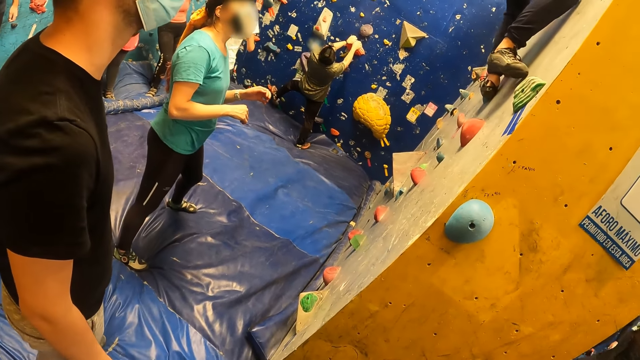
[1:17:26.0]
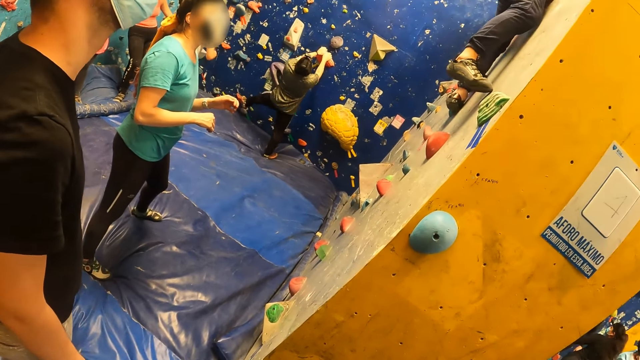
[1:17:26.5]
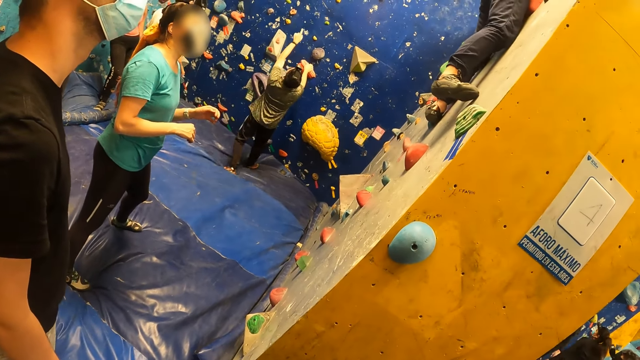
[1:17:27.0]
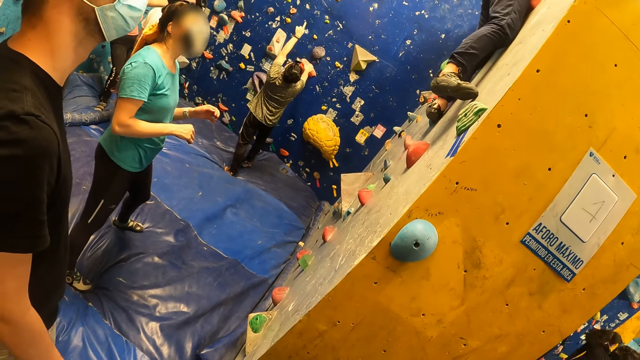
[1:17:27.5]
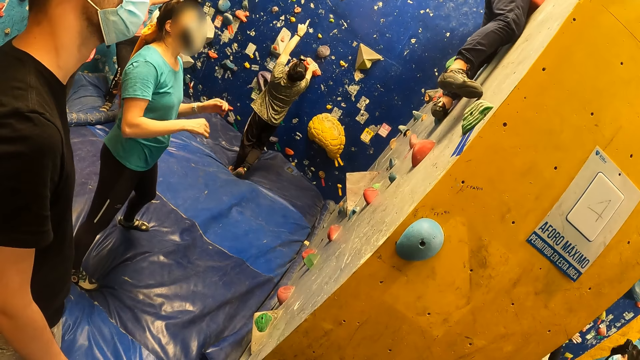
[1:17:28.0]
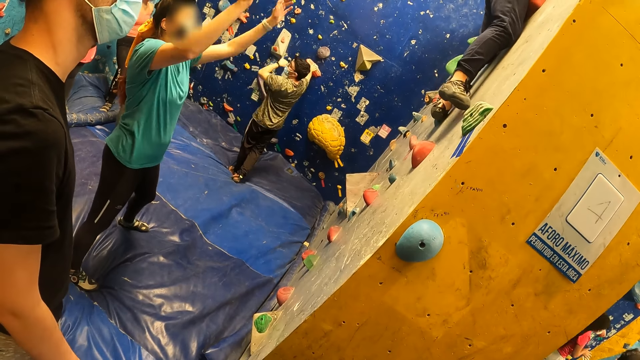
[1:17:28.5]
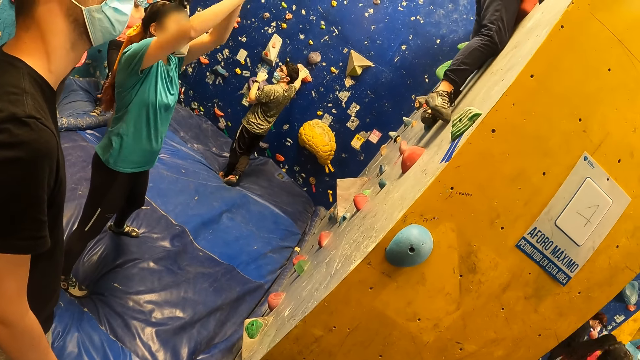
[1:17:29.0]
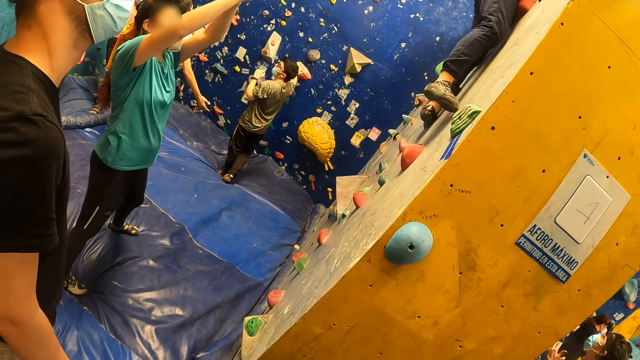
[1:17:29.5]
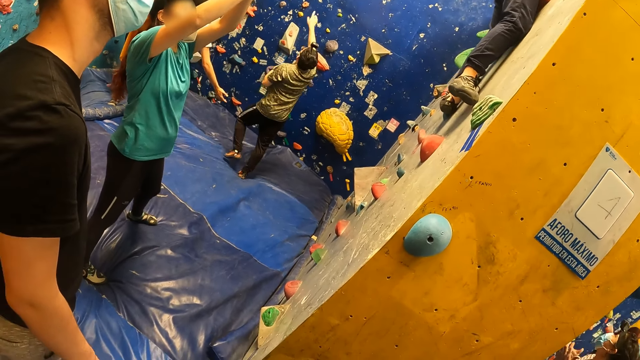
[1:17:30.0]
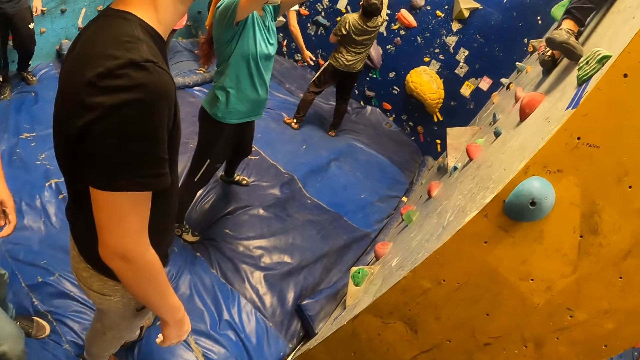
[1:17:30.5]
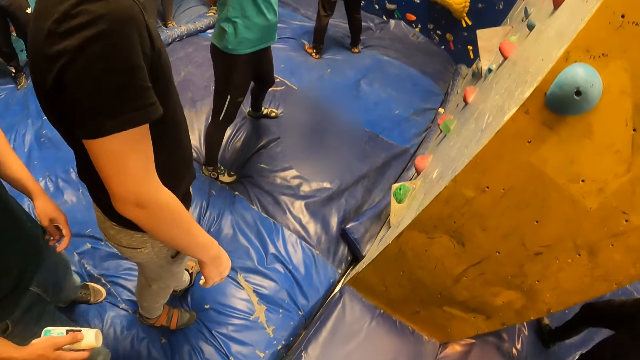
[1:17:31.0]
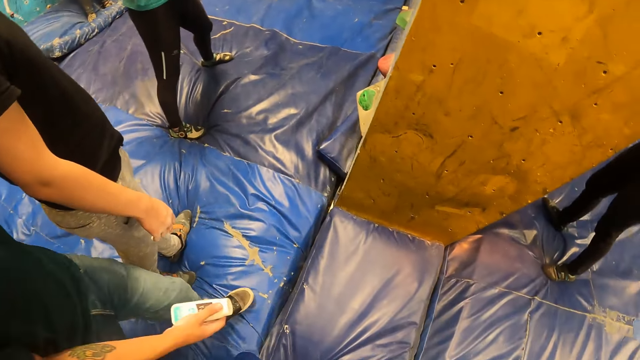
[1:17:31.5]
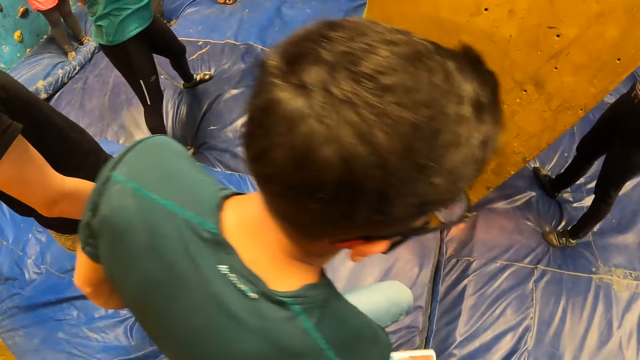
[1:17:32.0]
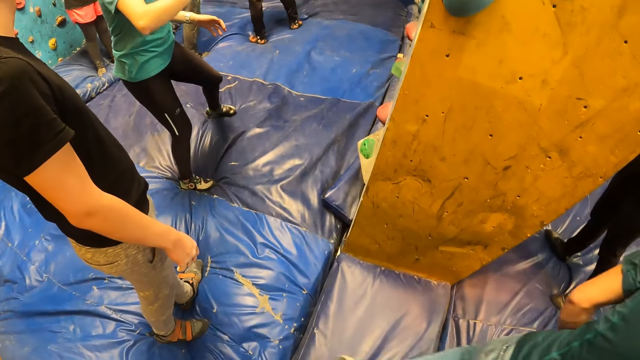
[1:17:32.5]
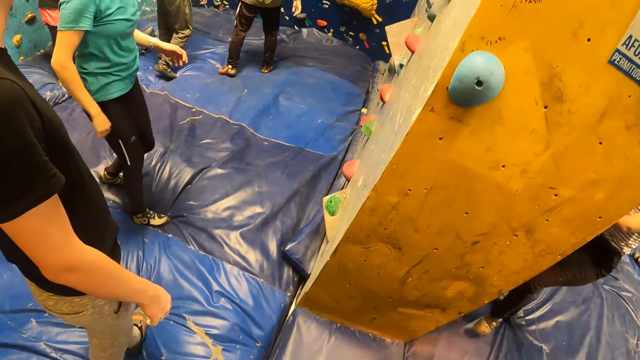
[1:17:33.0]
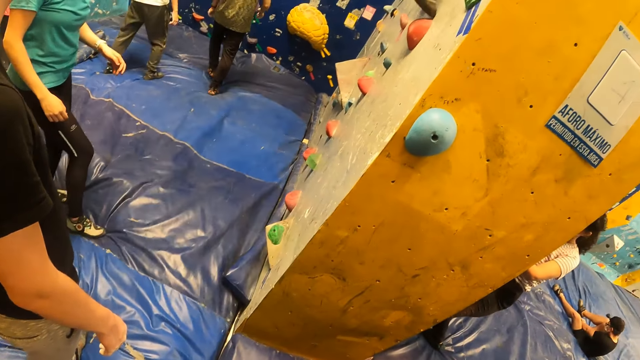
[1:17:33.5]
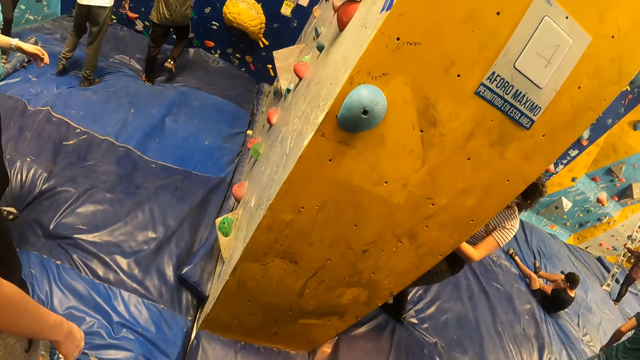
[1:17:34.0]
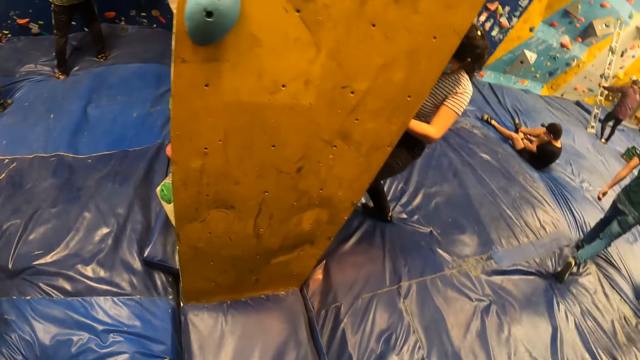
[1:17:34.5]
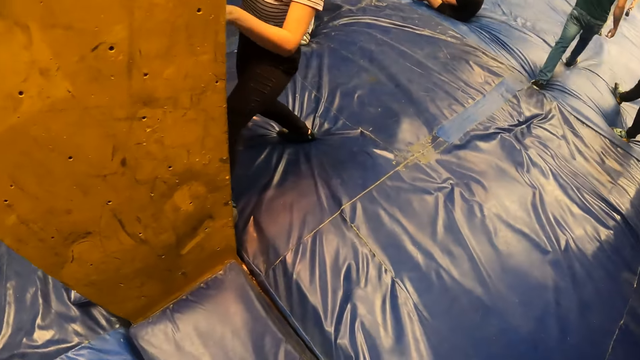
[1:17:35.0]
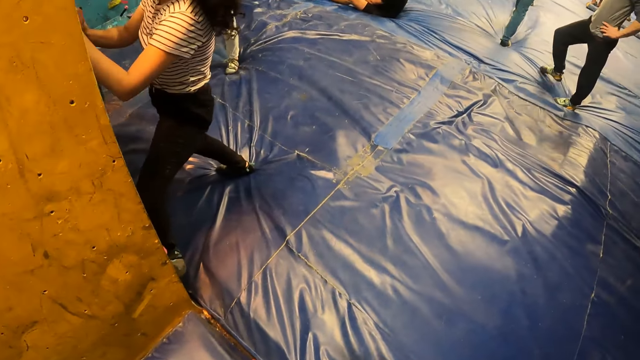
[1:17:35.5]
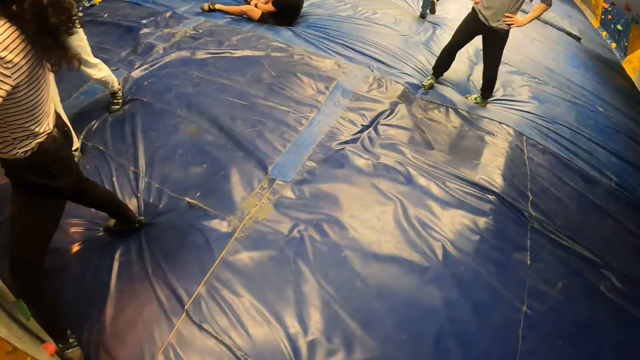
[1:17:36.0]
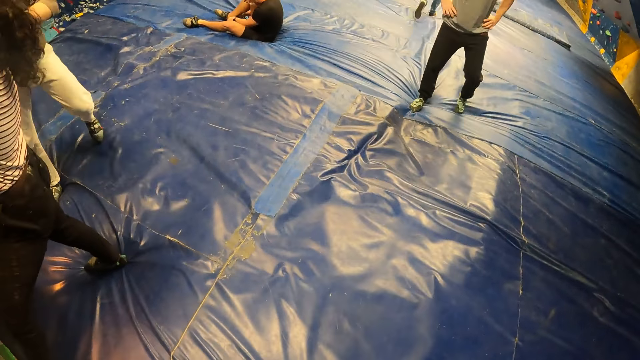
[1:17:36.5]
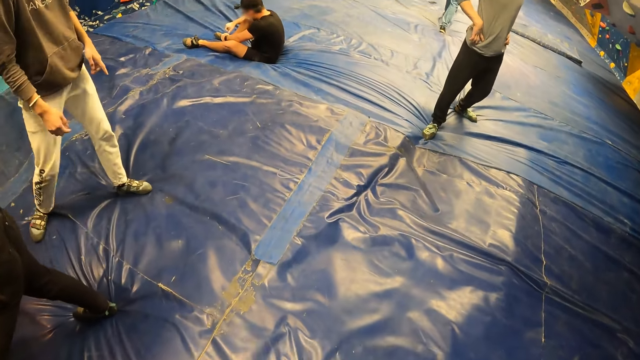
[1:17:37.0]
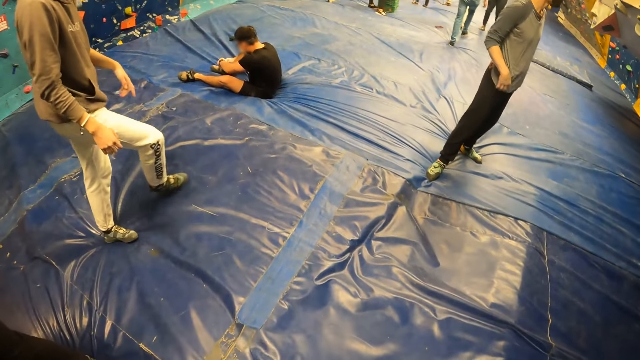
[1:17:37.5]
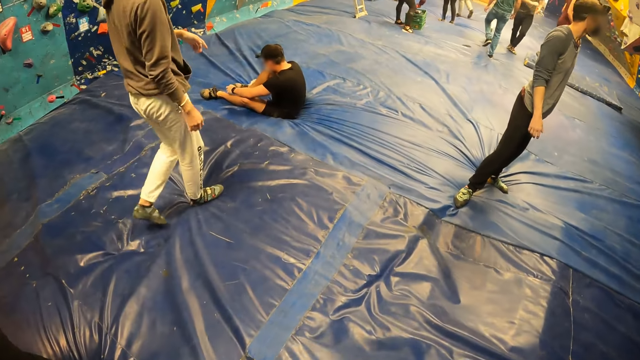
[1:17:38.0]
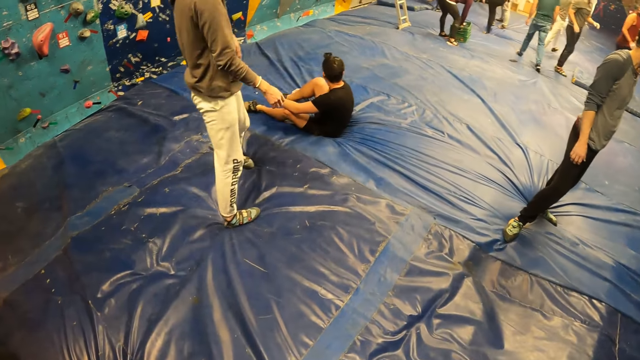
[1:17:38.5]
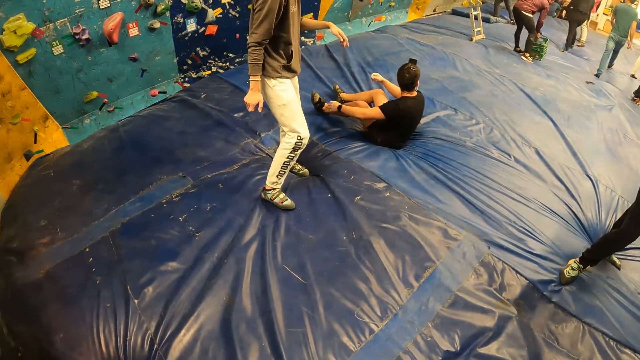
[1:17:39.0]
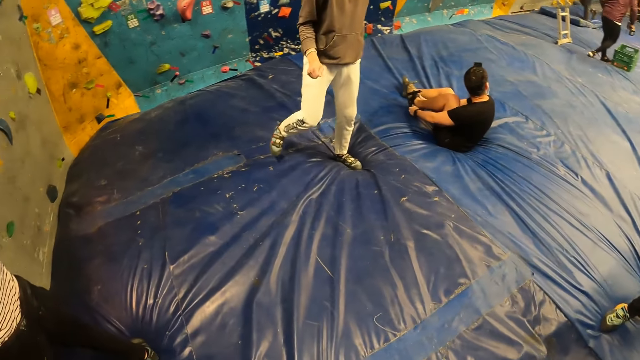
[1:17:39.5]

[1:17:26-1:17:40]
The camera wearer looks at a man. They walk around the room.

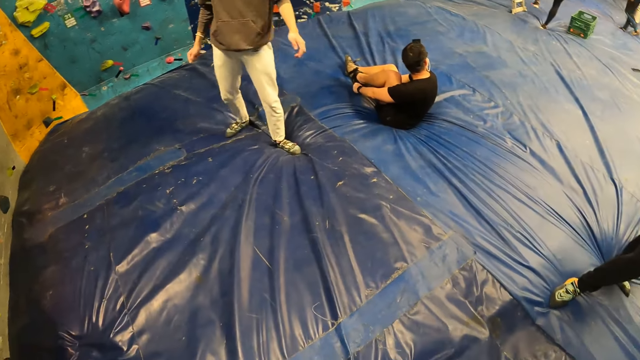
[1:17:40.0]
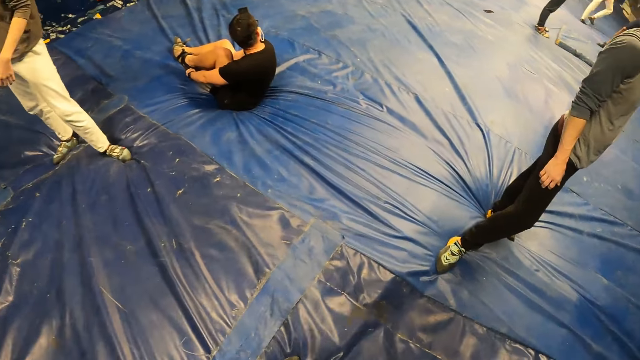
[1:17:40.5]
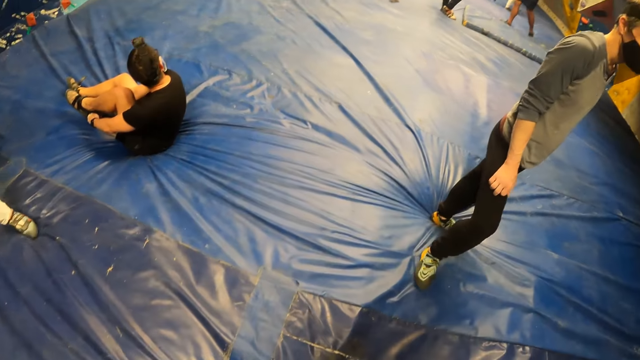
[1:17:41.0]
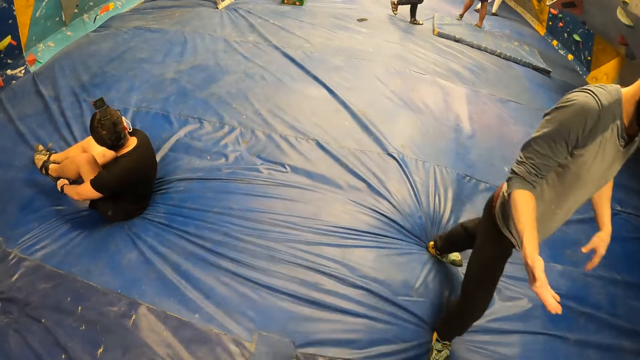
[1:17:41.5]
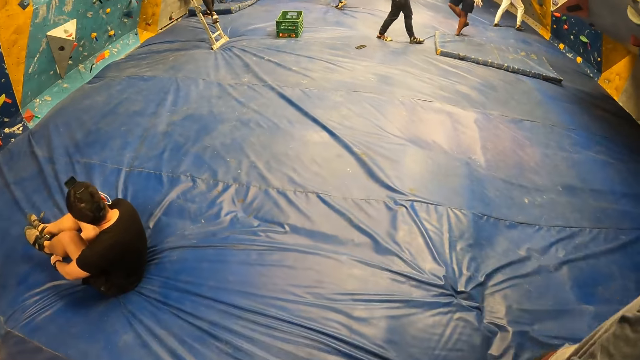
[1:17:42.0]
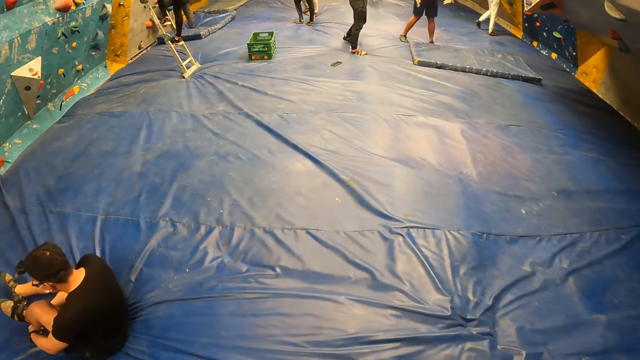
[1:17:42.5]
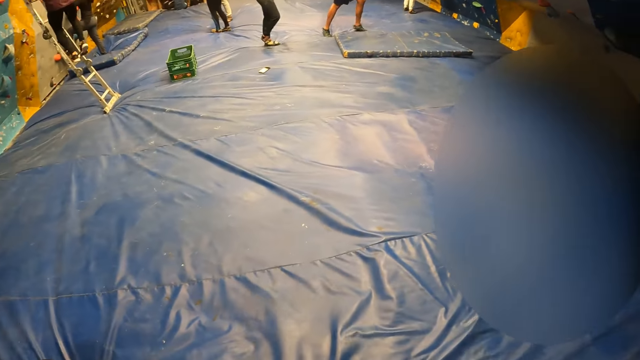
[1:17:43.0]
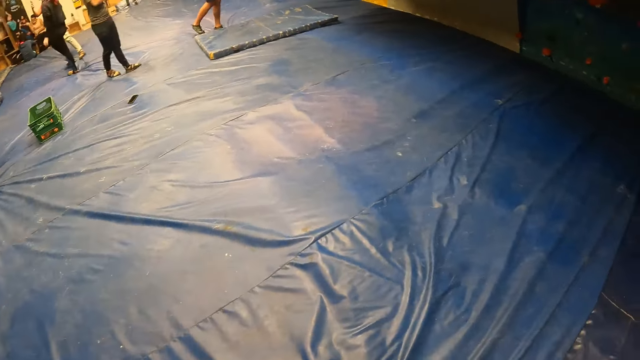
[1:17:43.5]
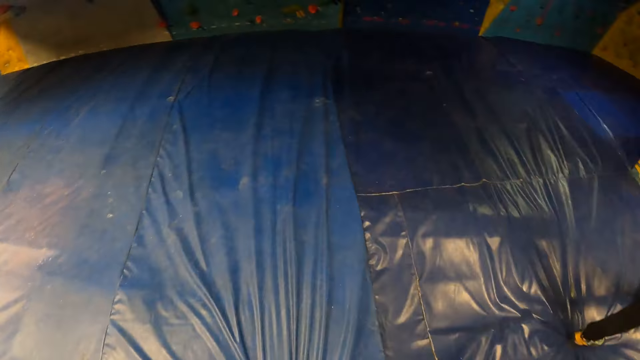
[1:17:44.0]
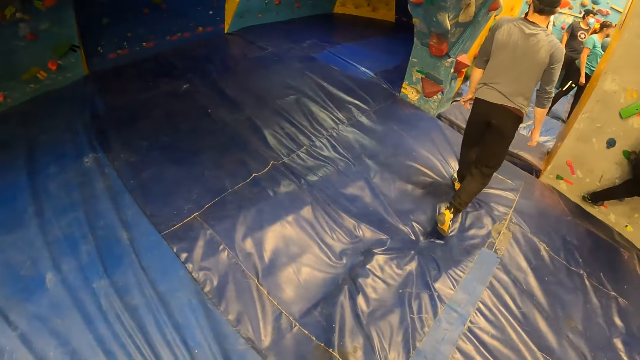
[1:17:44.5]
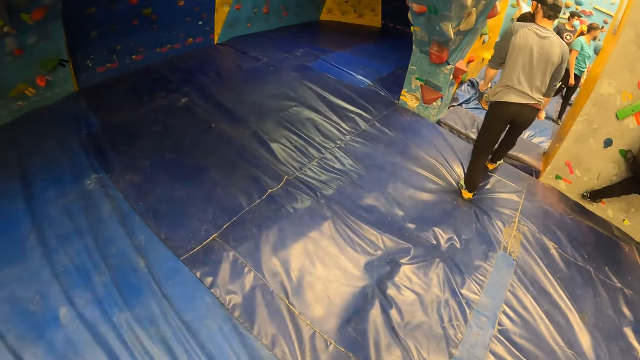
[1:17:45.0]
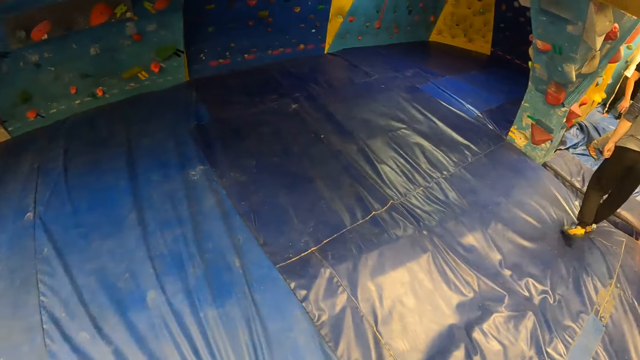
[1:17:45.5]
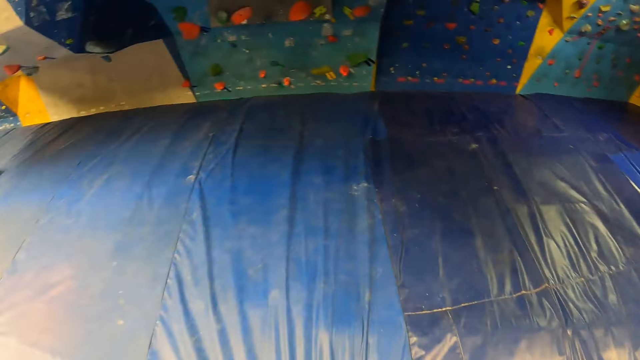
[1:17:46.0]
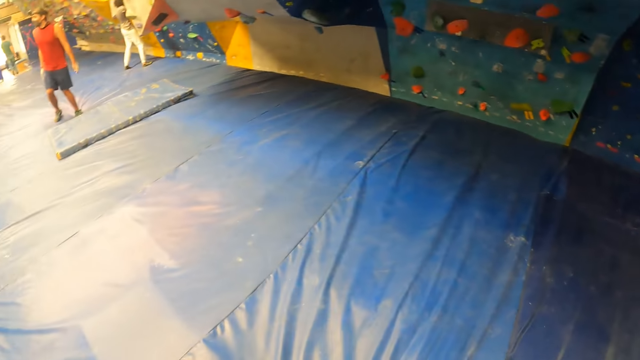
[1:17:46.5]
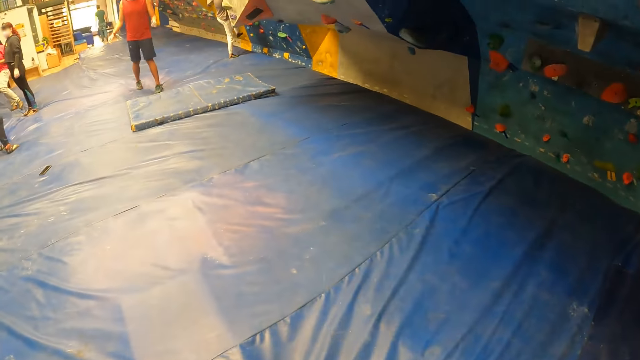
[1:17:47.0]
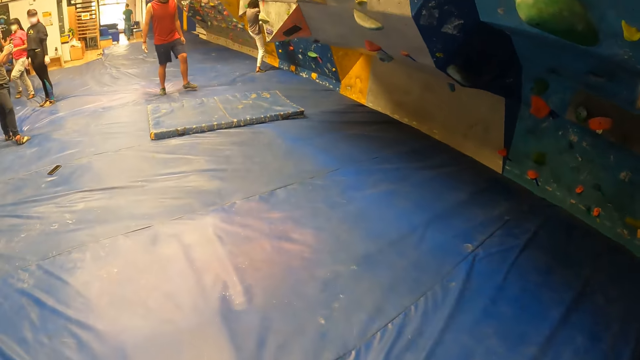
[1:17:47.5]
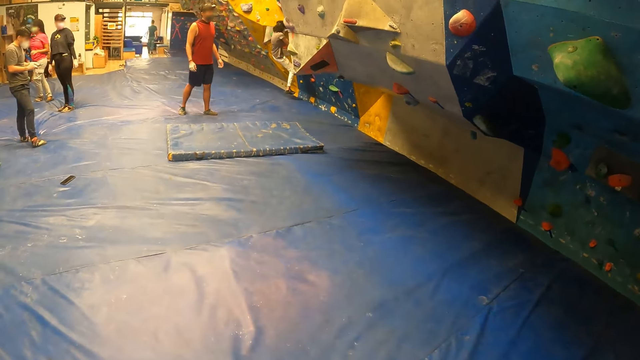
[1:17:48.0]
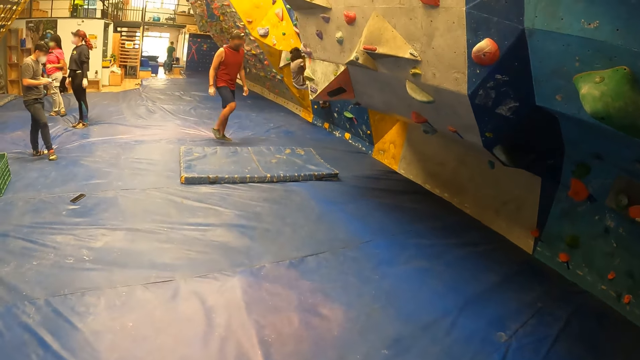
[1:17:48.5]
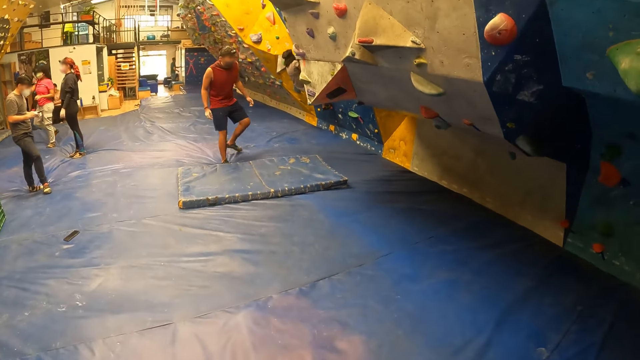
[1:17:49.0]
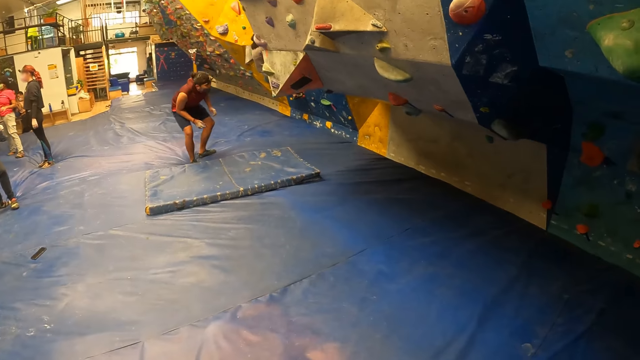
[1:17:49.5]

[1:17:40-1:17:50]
The camera wearer looks around the room.
